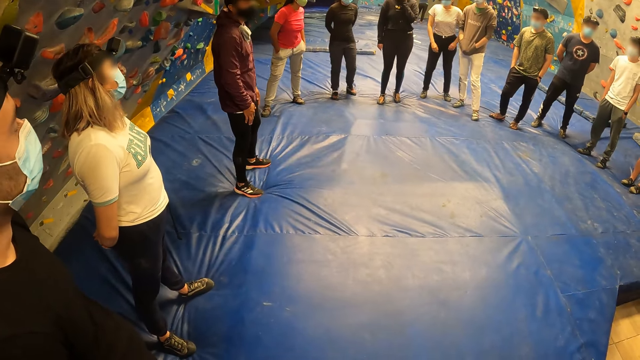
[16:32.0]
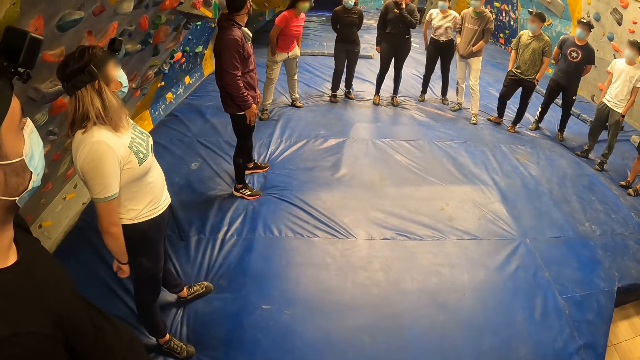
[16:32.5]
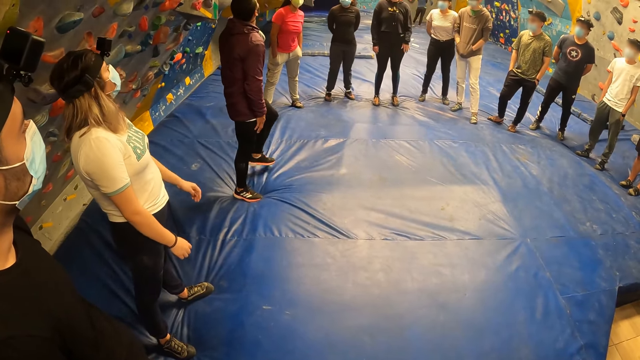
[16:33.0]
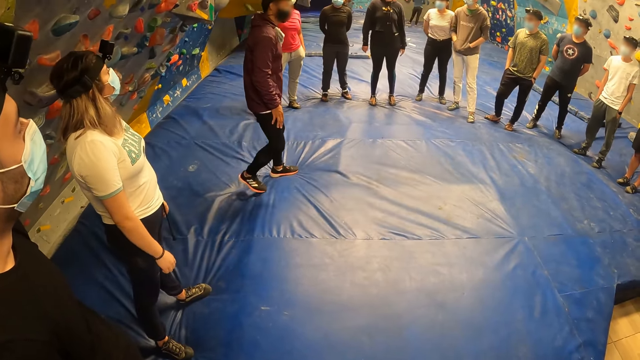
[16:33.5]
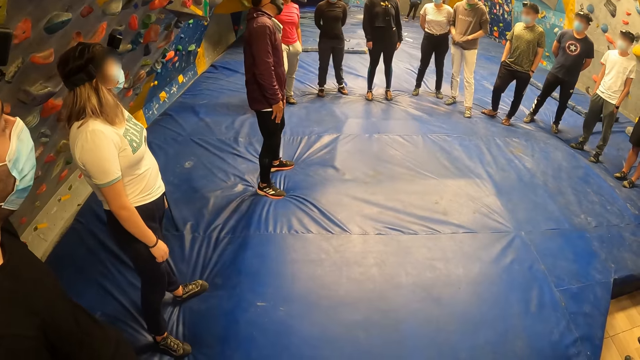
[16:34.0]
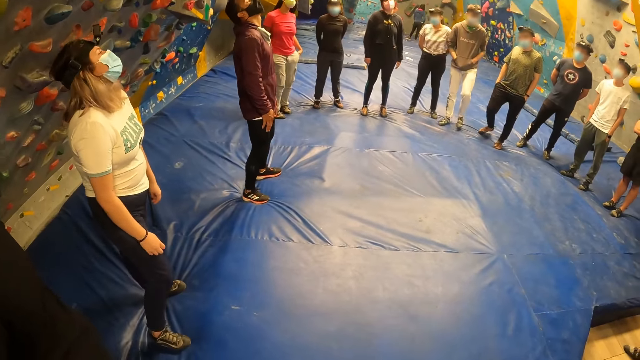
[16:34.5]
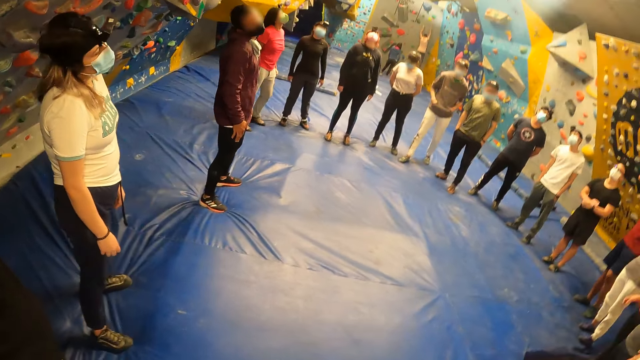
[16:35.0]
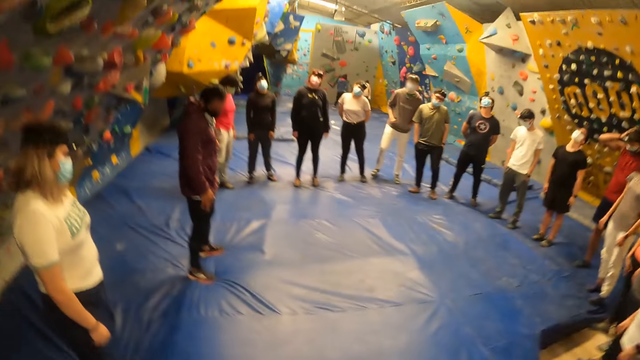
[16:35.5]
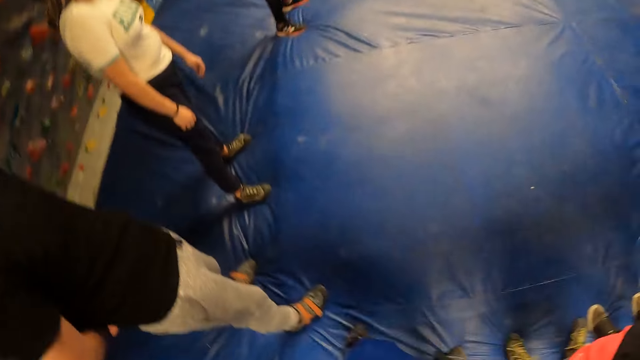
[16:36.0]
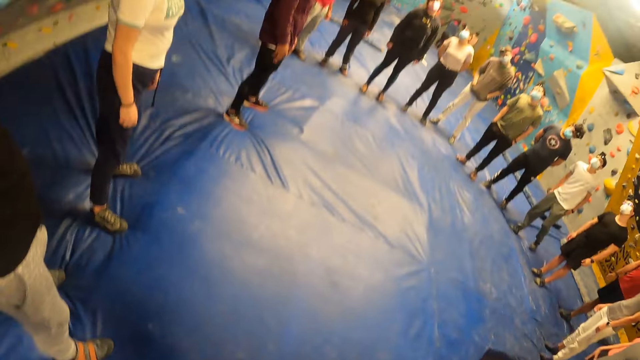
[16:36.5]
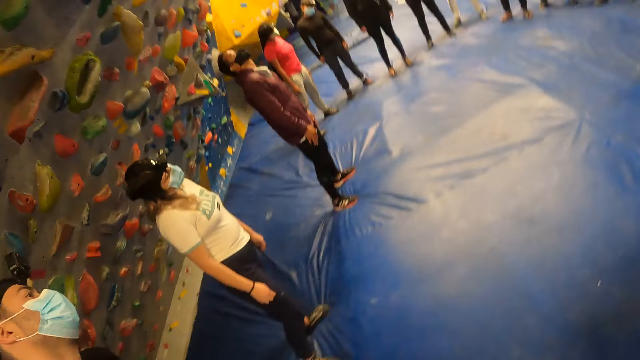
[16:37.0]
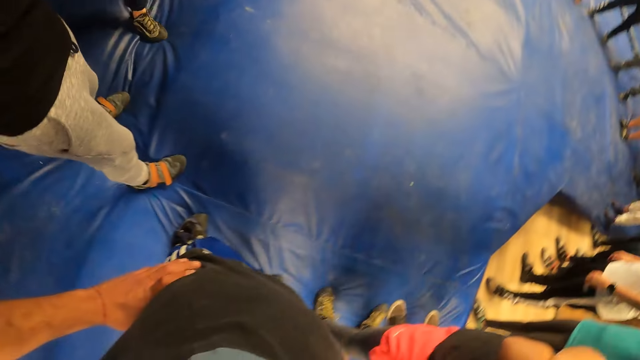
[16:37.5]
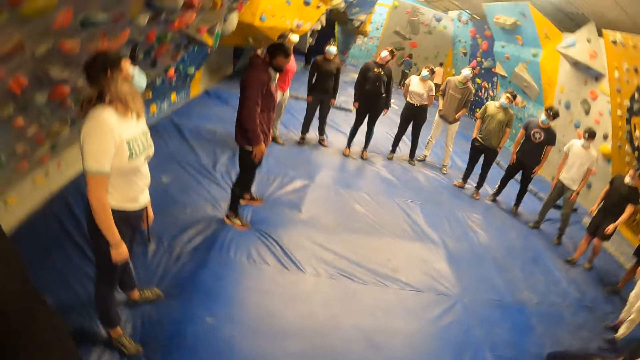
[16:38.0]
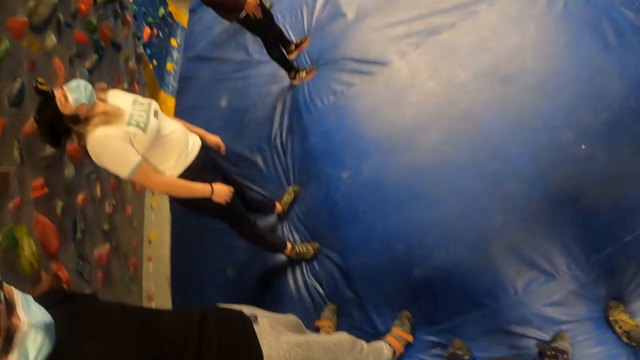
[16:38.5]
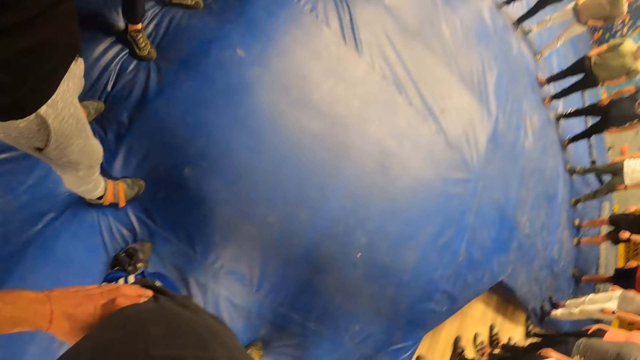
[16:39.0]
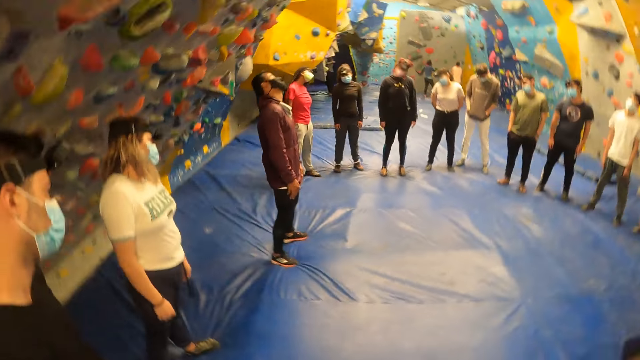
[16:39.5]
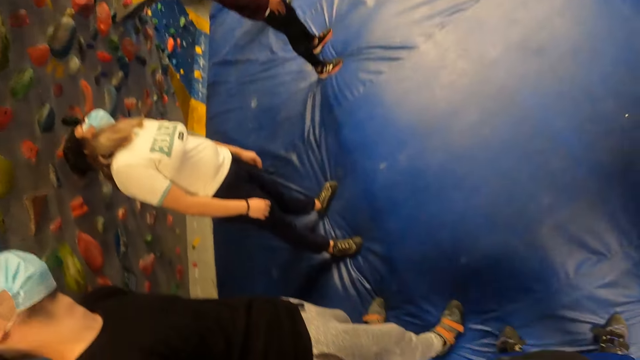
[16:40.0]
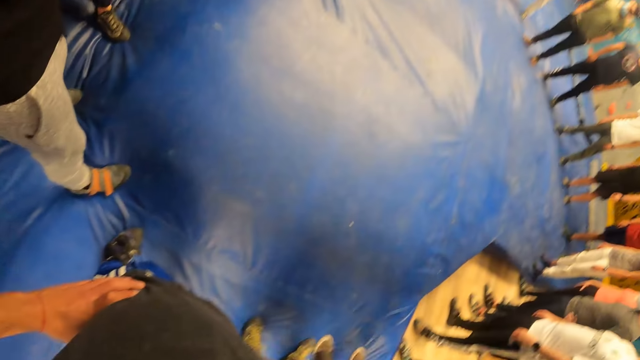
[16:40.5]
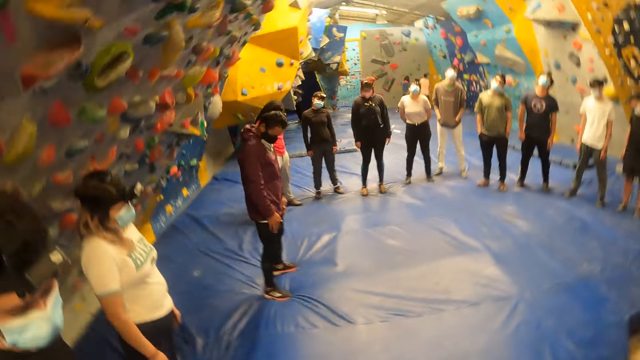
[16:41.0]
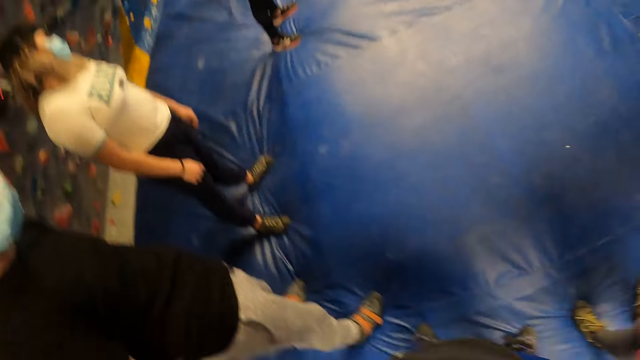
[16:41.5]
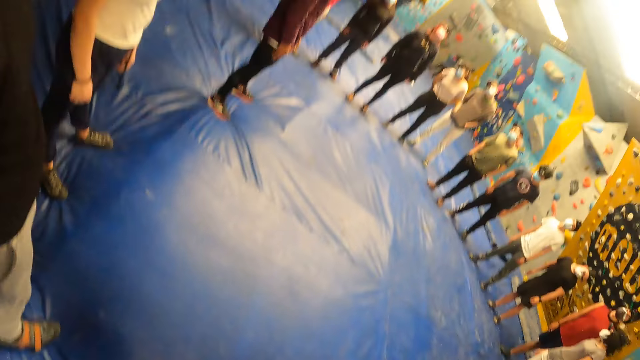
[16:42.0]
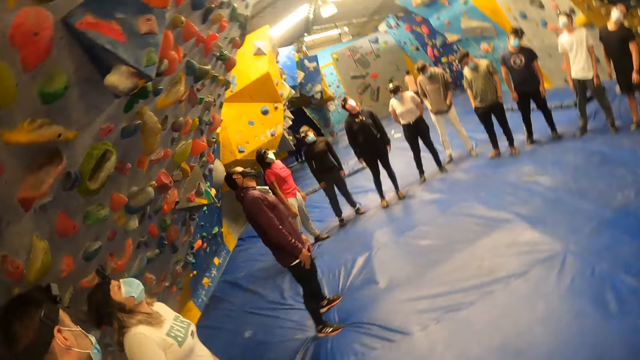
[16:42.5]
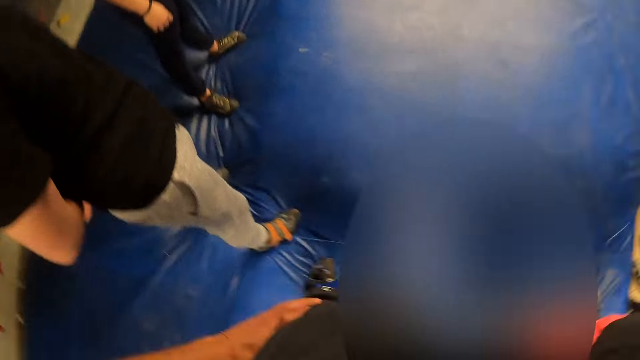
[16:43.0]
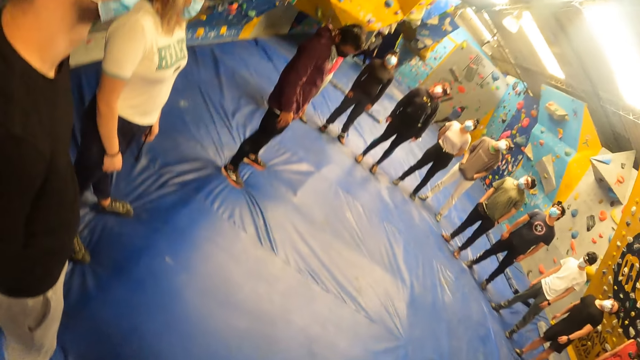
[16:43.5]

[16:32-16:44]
The man exercises his neck. The camera wearer twists his neck. He exercises his neck.

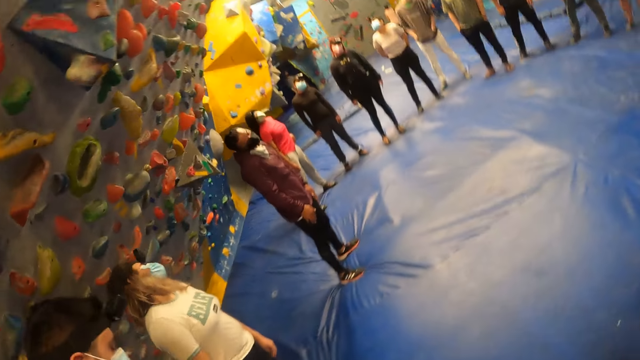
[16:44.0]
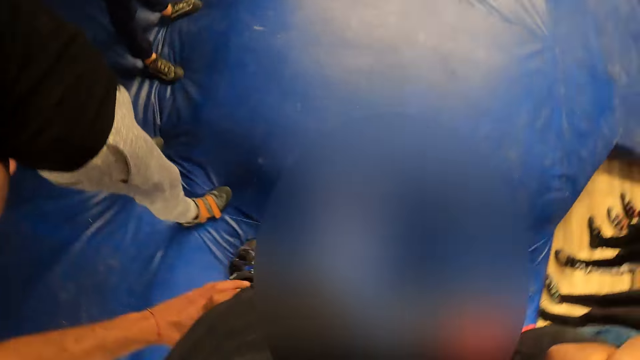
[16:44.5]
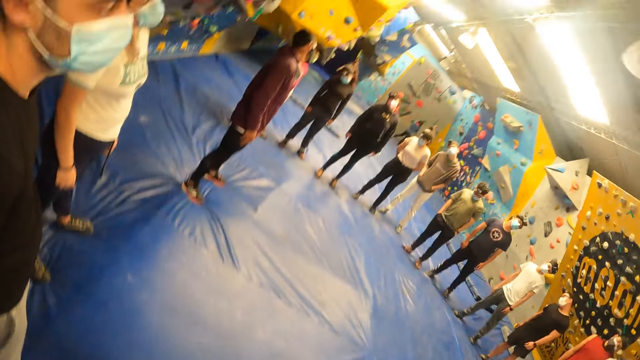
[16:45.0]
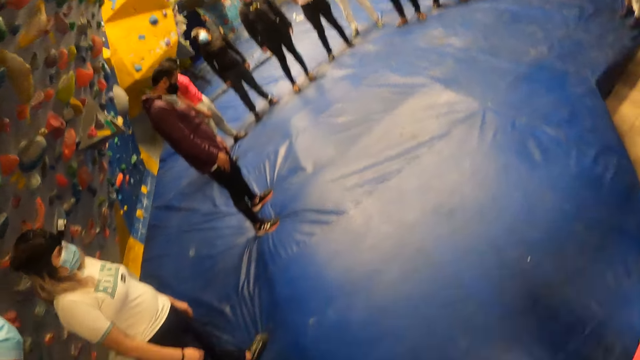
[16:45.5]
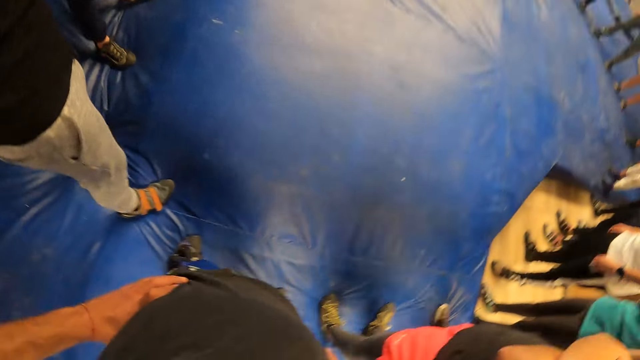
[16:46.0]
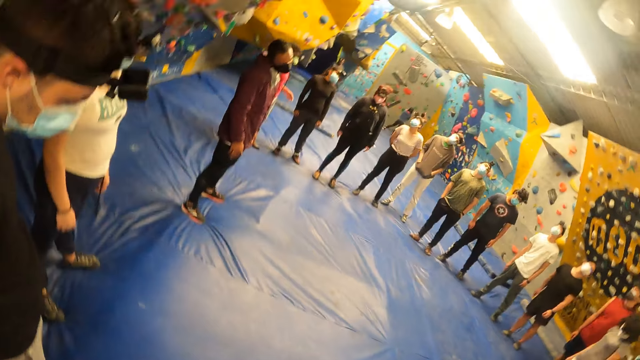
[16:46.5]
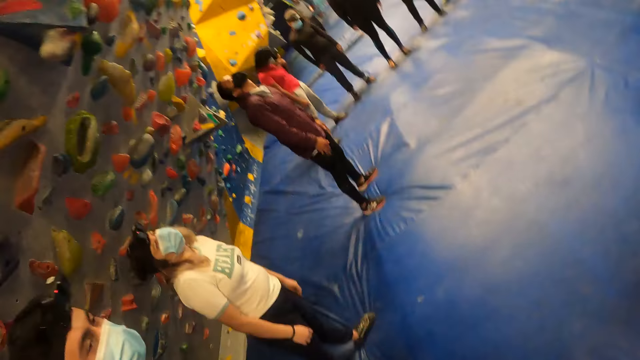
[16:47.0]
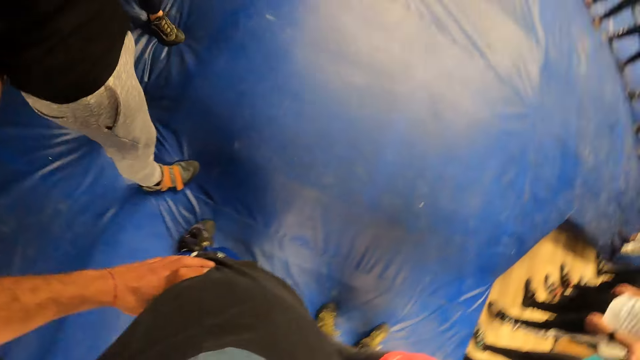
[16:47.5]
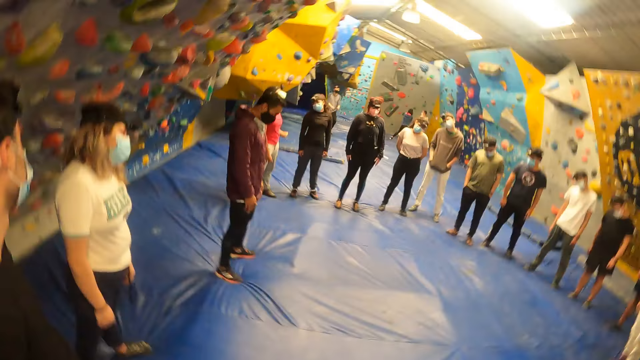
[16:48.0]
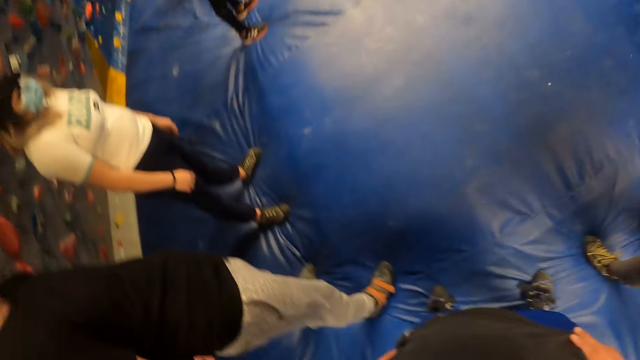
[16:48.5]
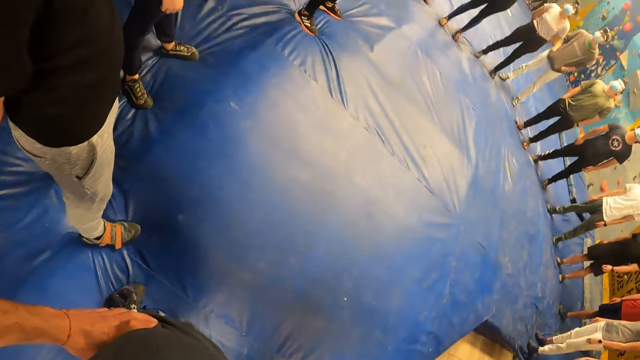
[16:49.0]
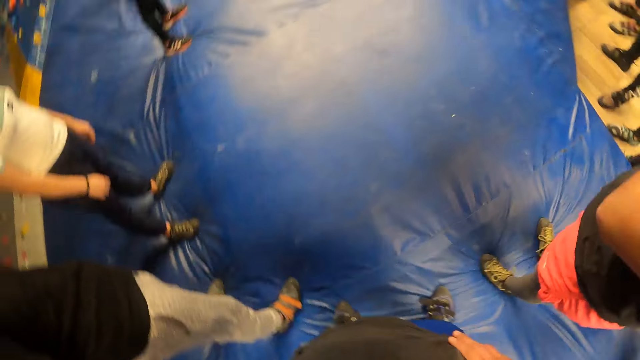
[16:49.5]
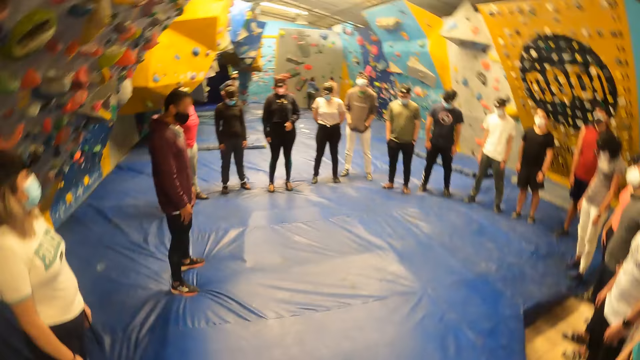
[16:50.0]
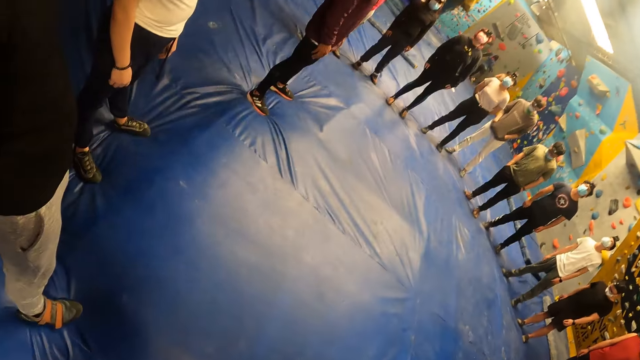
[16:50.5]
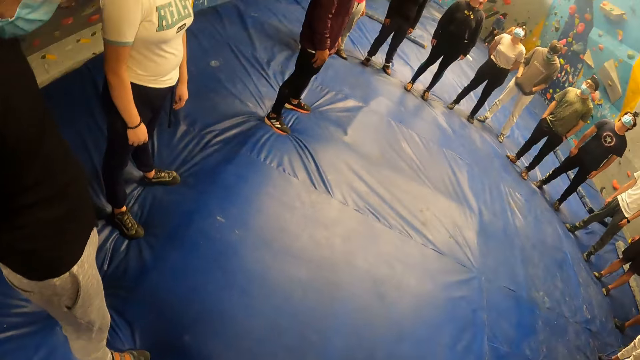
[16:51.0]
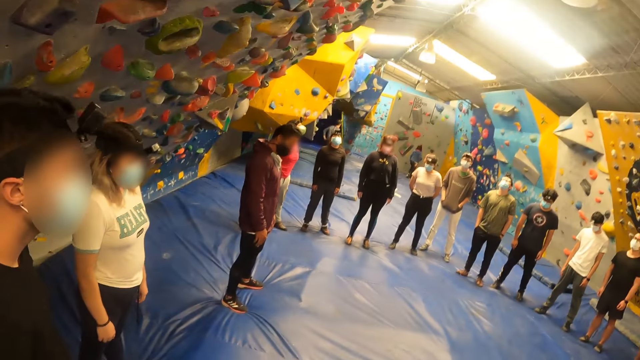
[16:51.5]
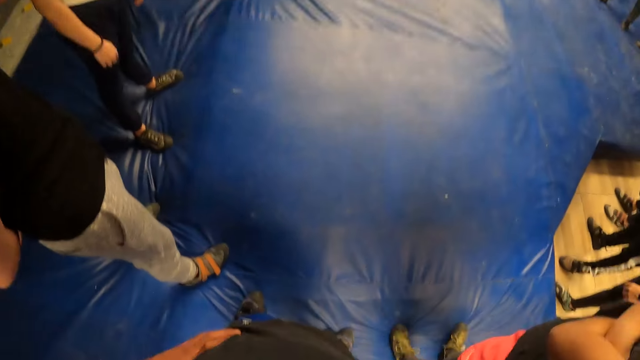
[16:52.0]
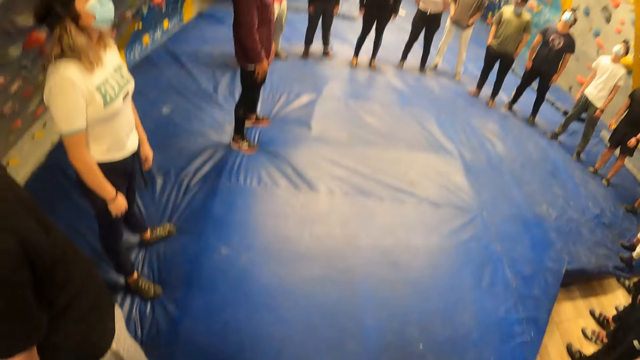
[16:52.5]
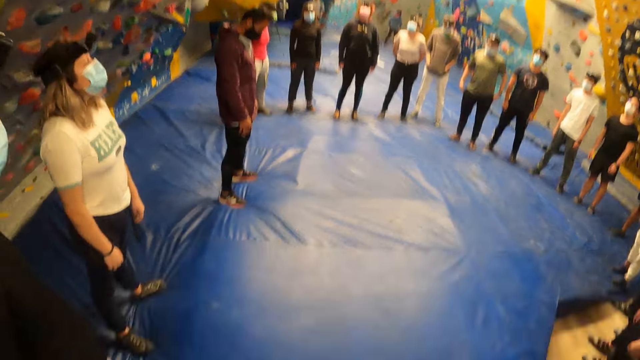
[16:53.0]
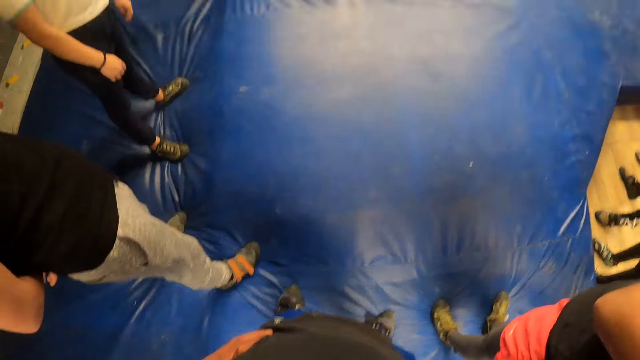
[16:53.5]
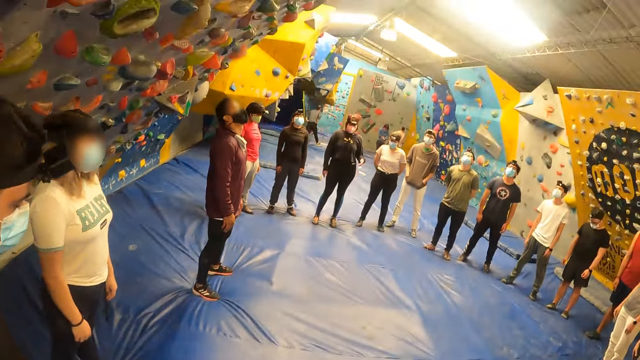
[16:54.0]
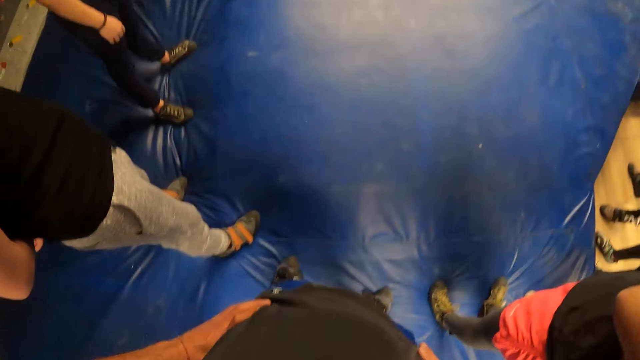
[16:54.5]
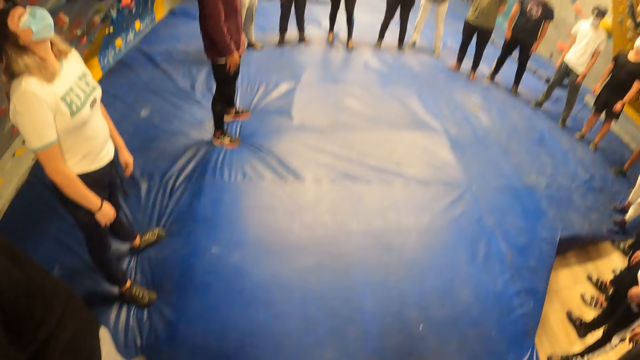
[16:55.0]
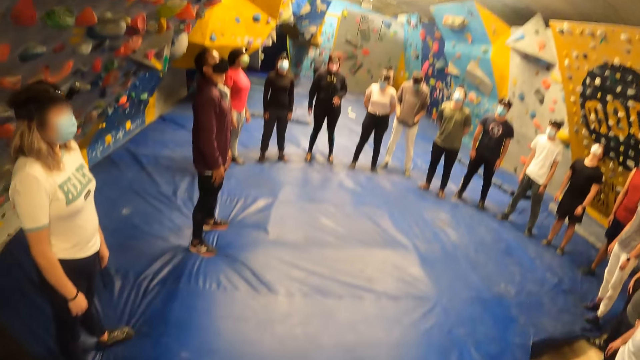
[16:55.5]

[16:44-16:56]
The man exercises his neck. The camera wearer exercises his neck.
